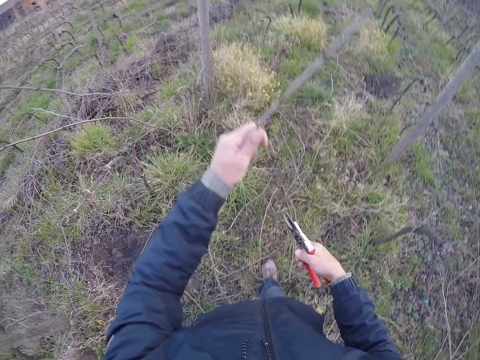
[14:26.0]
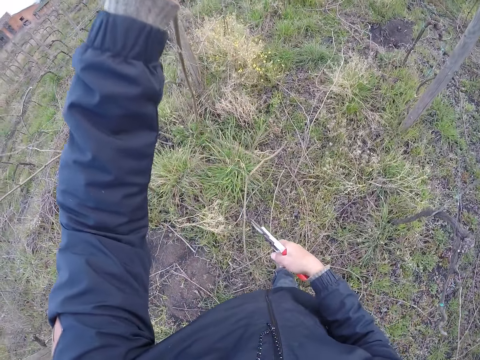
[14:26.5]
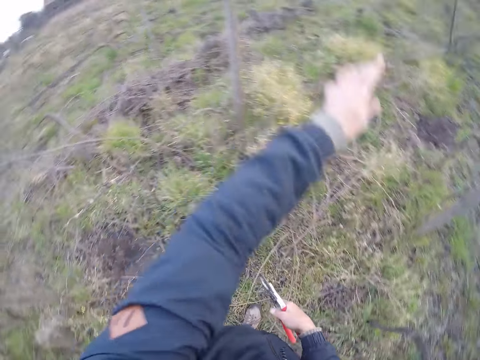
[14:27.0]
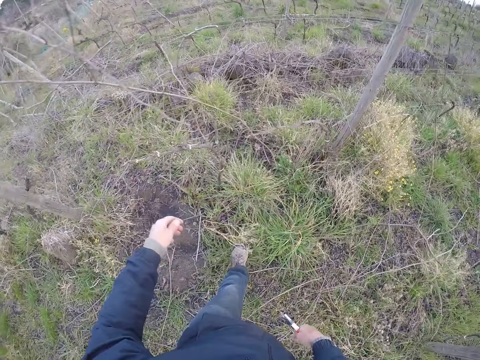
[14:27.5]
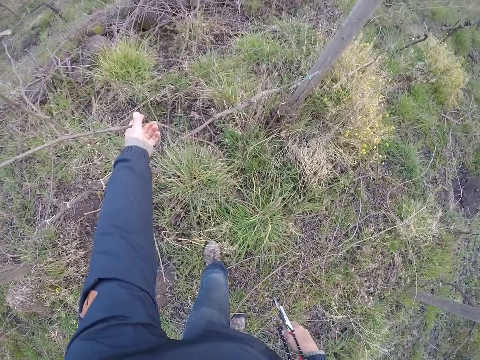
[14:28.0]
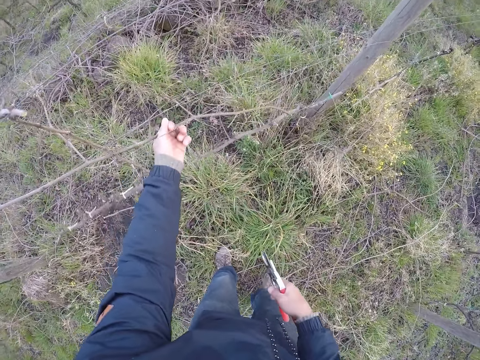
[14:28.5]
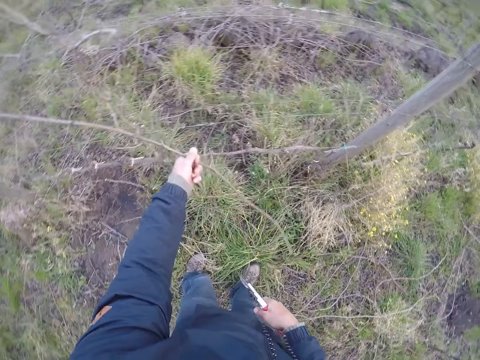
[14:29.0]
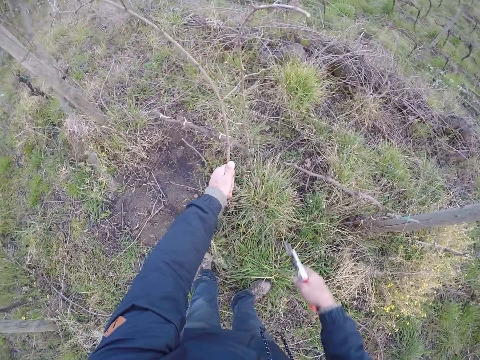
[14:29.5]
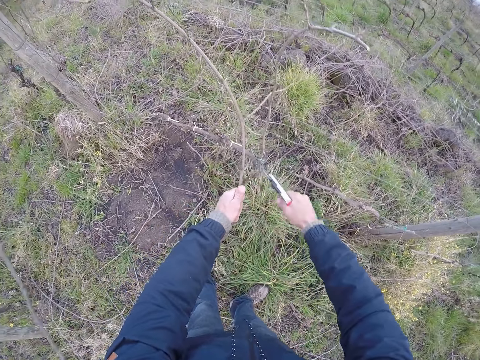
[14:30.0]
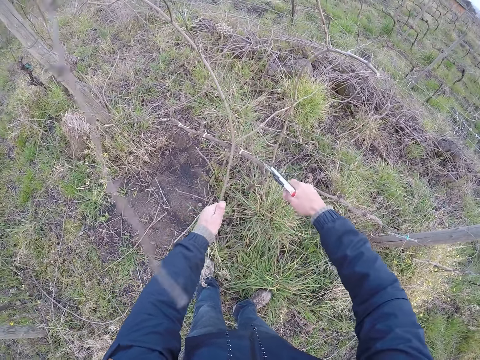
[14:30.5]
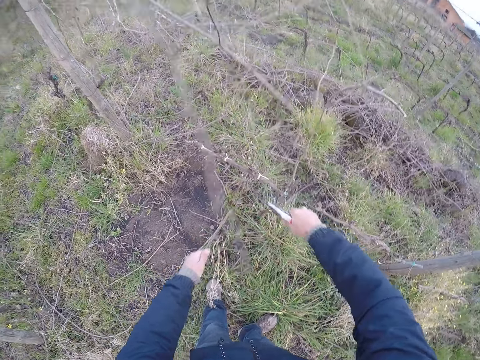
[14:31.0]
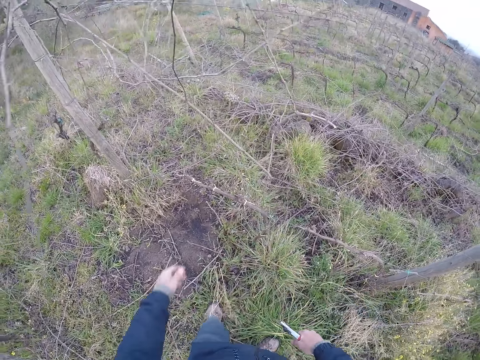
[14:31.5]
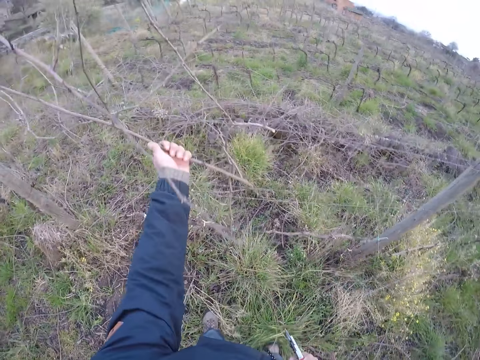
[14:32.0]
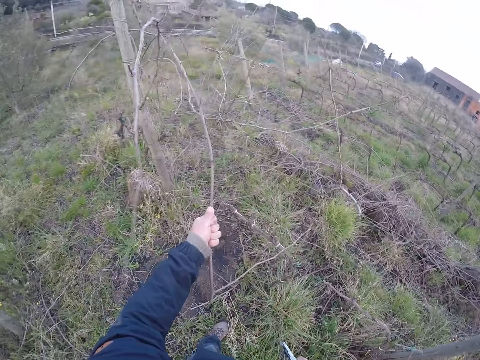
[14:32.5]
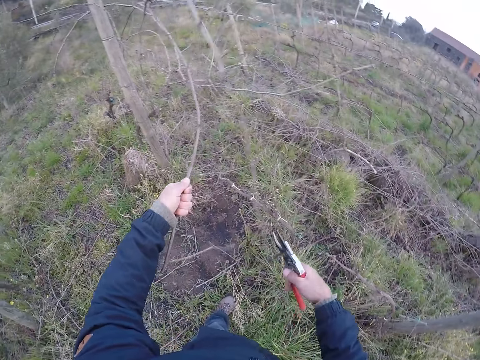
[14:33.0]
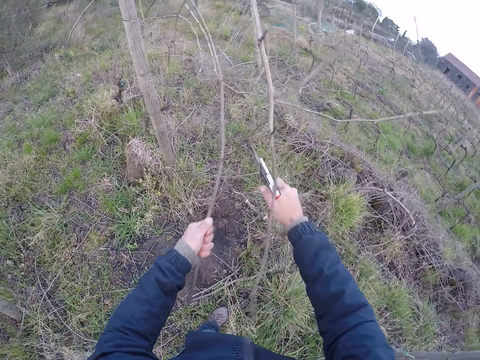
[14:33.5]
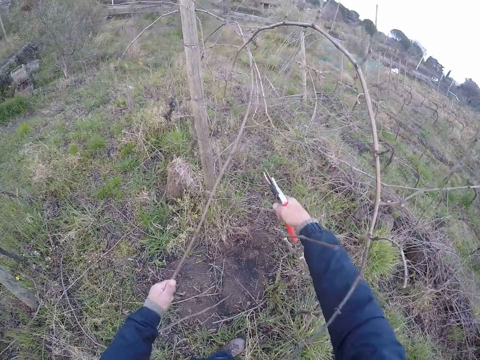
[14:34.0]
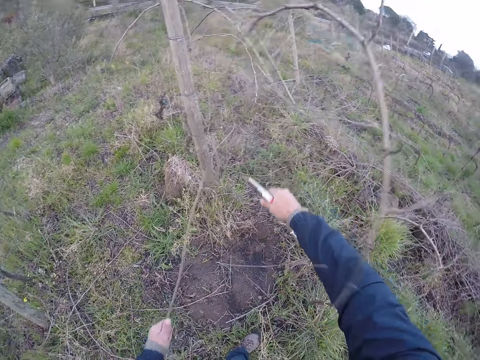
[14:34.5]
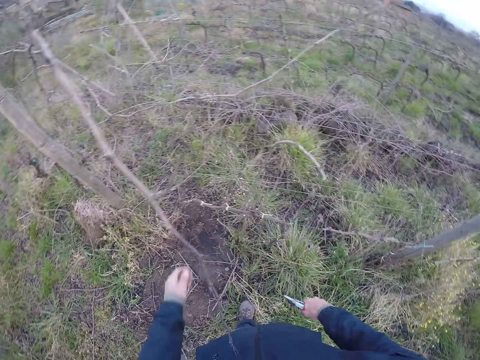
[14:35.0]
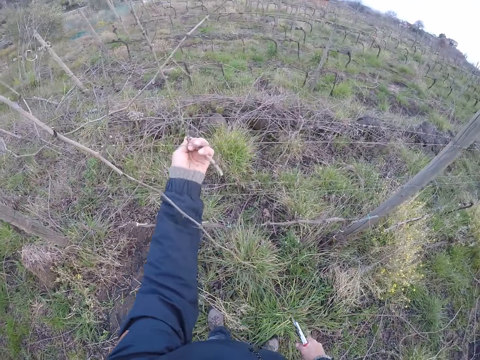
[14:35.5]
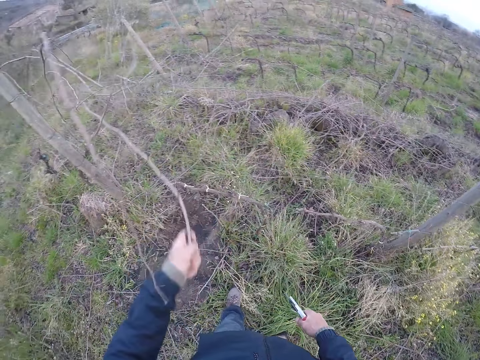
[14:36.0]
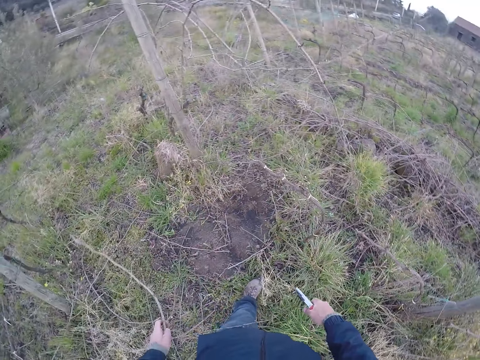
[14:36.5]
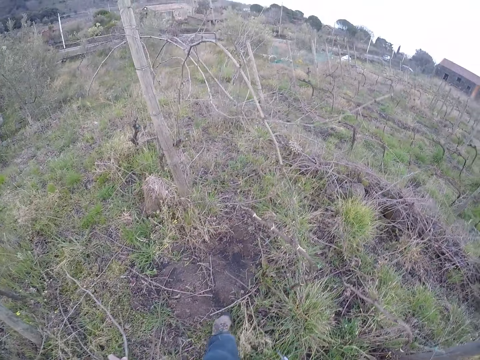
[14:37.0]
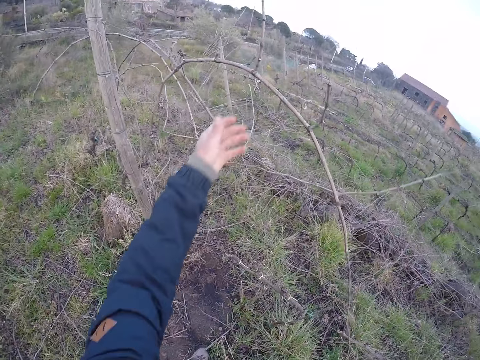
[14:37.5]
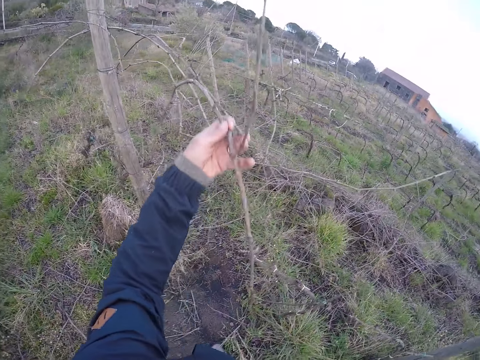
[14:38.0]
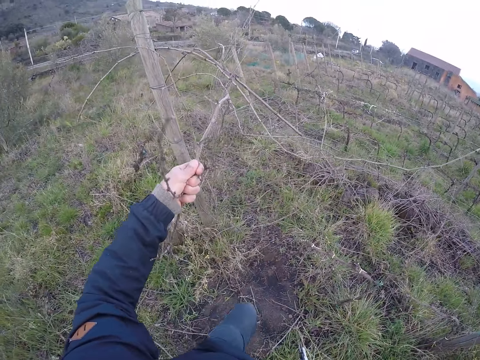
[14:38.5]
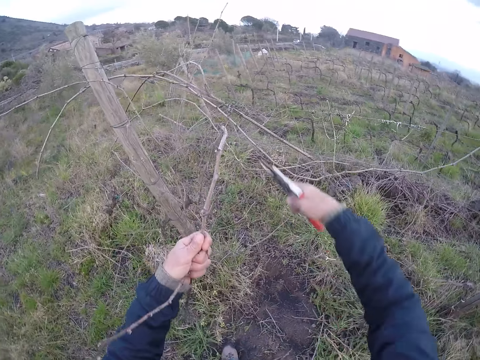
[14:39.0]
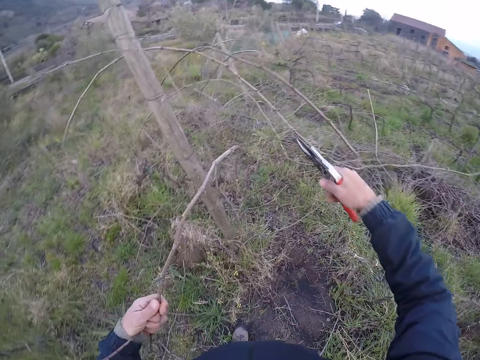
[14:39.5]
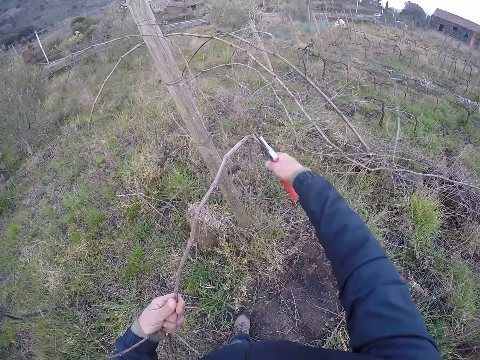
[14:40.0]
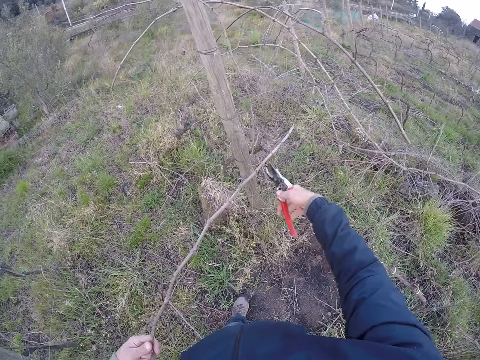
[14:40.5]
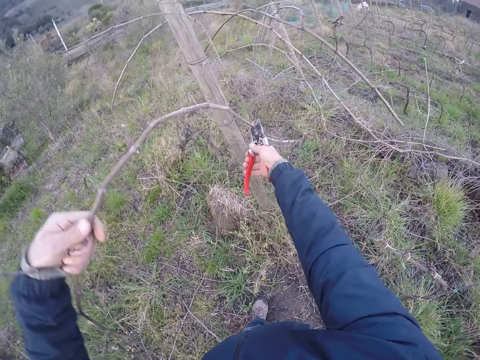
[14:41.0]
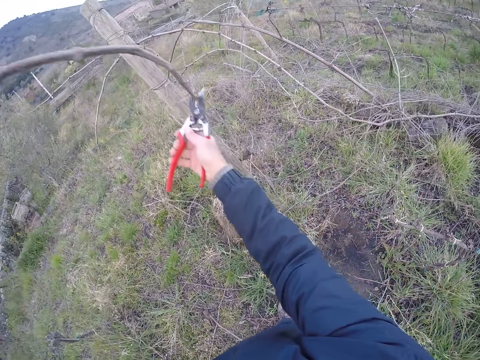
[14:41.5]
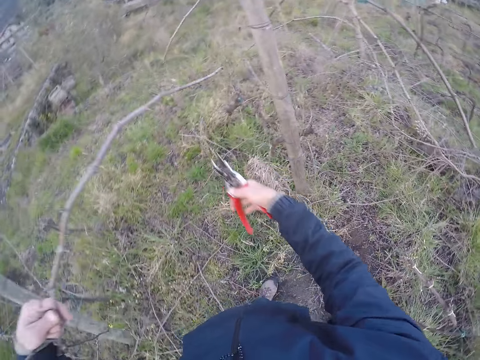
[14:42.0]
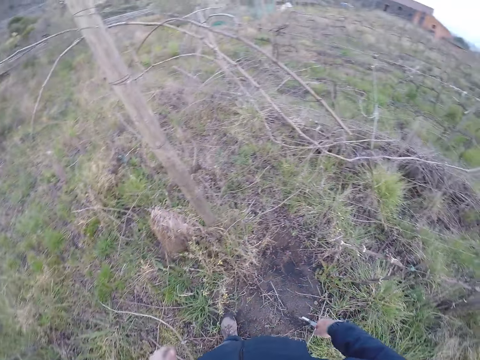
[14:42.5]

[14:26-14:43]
The camera wearer cuts the branch in his left hand with the wire cutter or pruning shears in his right hand. He pulls the branch with his left hand. He drops the branch on the ground with his left hand. He pulls the branch from the wire or fence with his left hand. He cuts the branch on the wire. He cuts the branch in his left hand with the wire cutter in his right hand. He drops the branch on the ground with his left hand. He pulls the branch from the wire with his left hand. He cuts the branch in his left hand with the wire cutter in his right hand. He drops the branch on the ground with his left hand. He pulls the branch from the wire with his left hand. He drops the branch on the ground with his left hand. He pulls the branch from the wire with his left hand. He cuts the branch on the wire with the wire cutter in his right hand. He cuts the branch on the wire with the wire cutter in his right hand again. He places the wire cutter on the branch in his left hand. He pulls the branch with the wire cutter in his right hand. He drops the branch on the ground with his left hand.

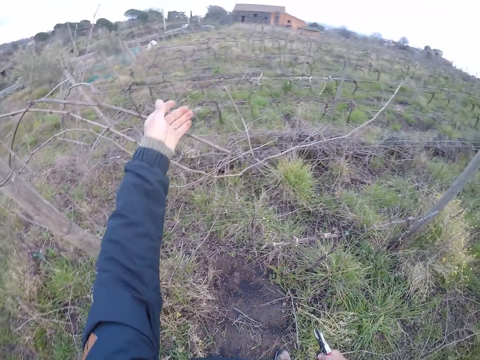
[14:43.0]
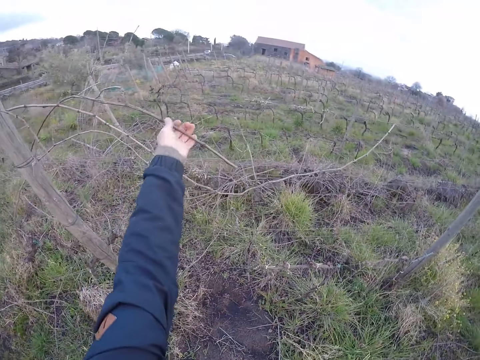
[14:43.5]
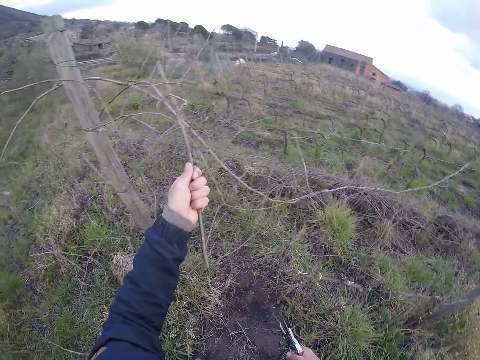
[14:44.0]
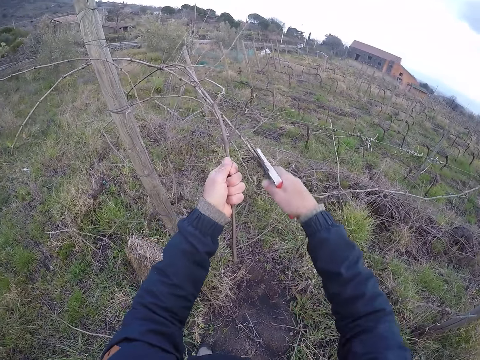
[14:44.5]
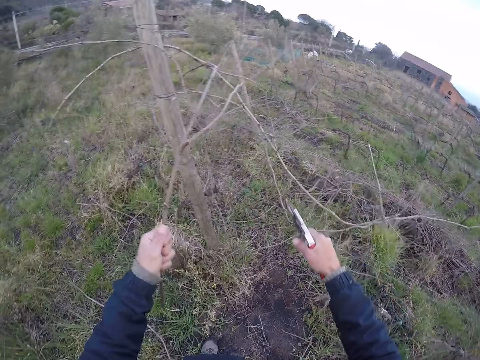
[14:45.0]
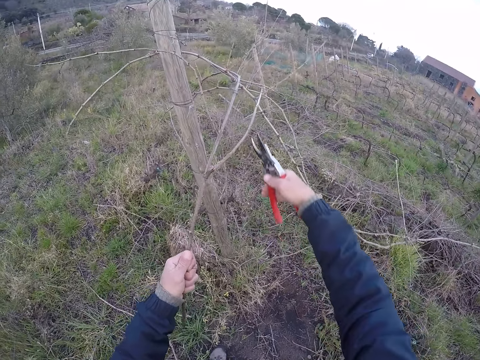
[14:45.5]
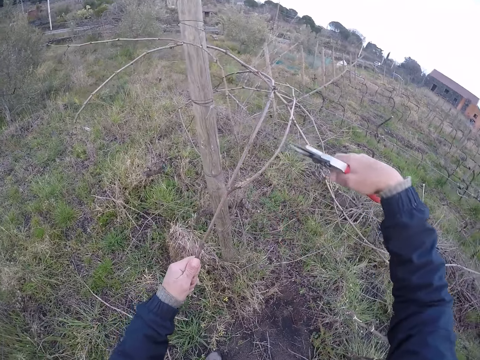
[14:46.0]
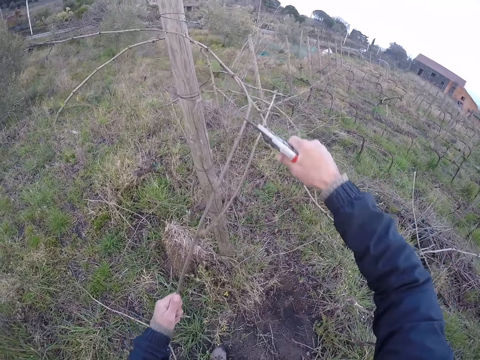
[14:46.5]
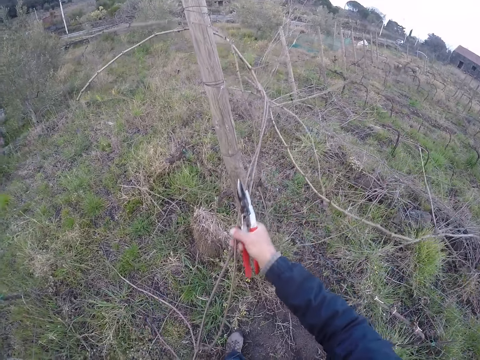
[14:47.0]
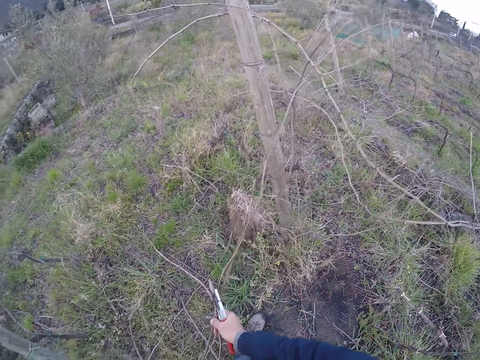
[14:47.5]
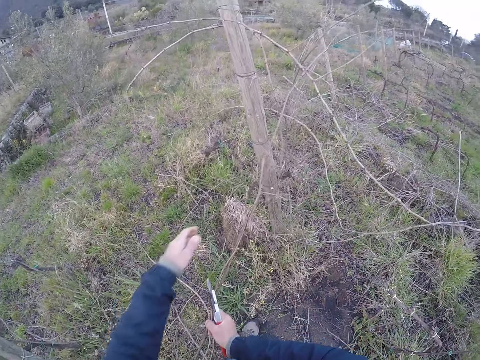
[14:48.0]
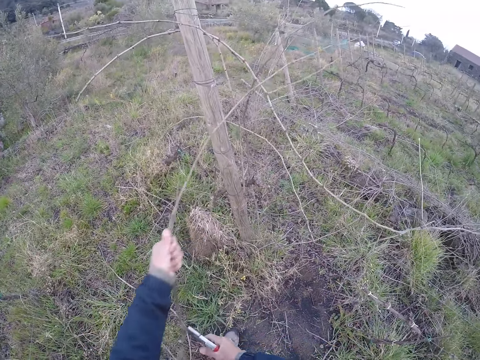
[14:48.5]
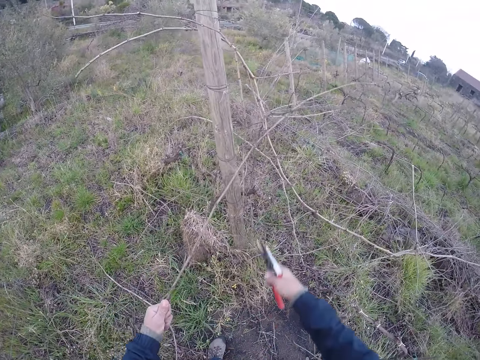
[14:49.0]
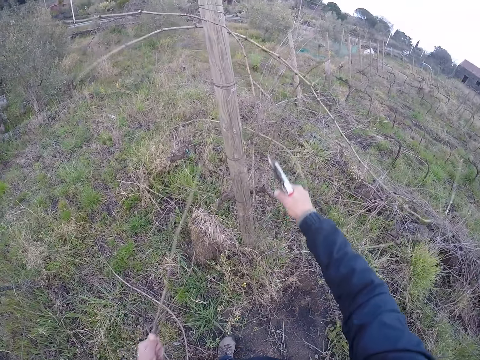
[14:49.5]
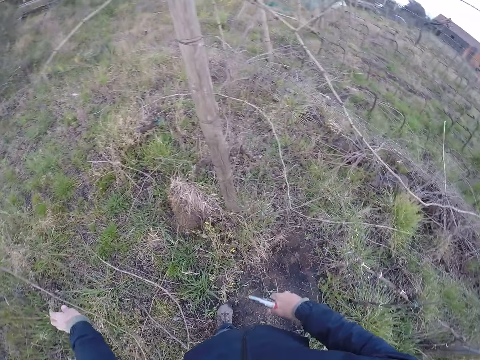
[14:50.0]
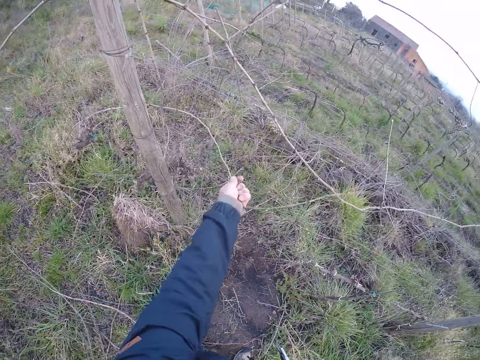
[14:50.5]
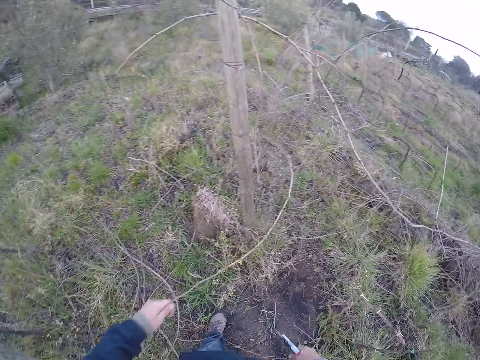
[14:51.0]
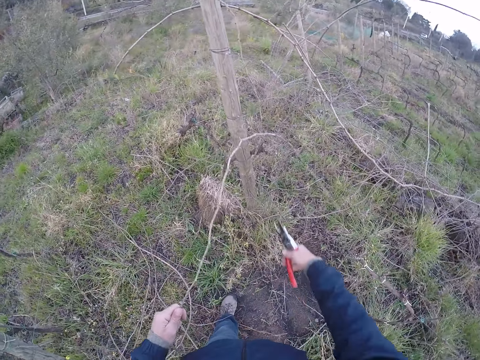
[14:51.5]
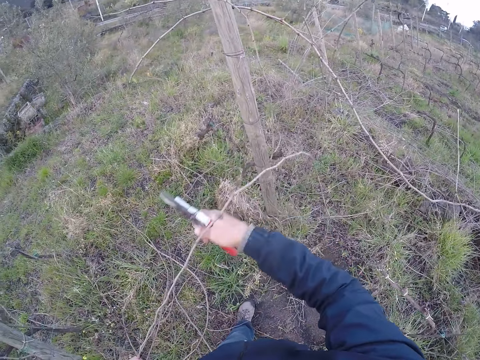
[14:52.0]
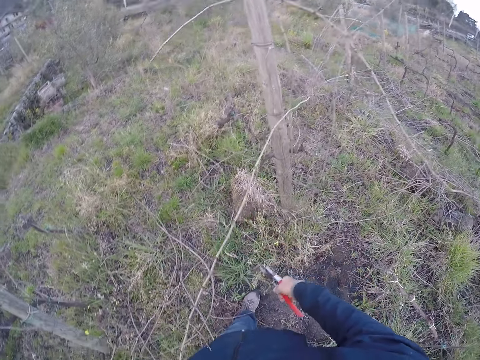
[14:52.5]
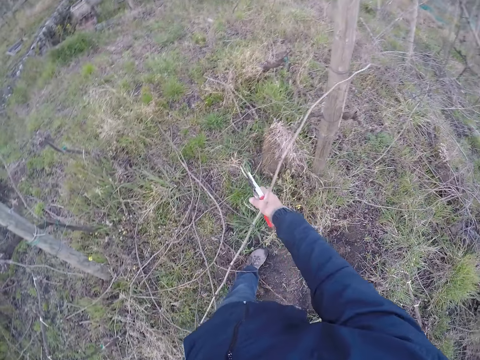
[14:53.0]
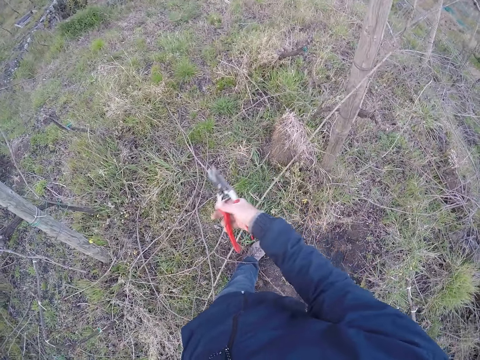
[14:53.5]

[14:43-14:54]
The camera wearer touches a wire with his right hand. He pulls a branch from the fence with the wire cutter or pruning shears in his right hand. He cuts the branch from the wire with the wire cutter in his right hand. He places the wire cutter on the branch with his right hand. He cuts the branch using the pruning shears. He pulls the branch from the wire with both hands. He cuts the branch with the wire cutter in his right hand. He drops the branch on the ground with his left hand. He pulls the branch from the ground with his left hand.
